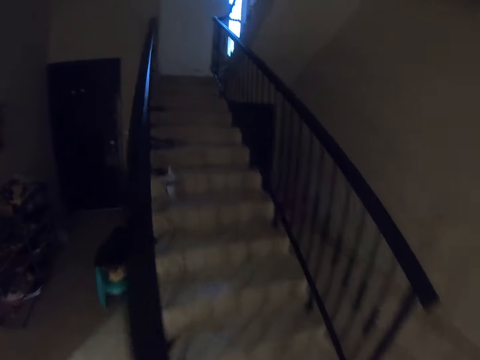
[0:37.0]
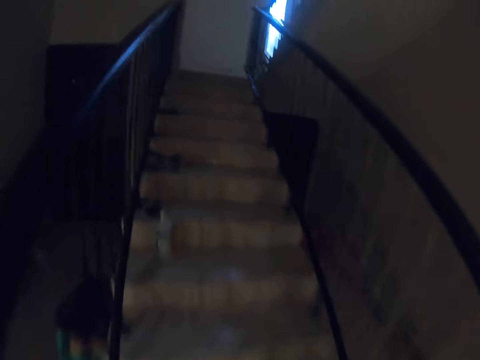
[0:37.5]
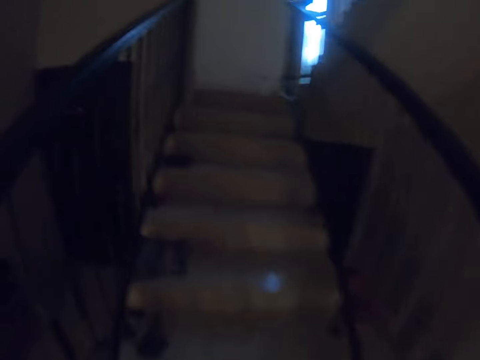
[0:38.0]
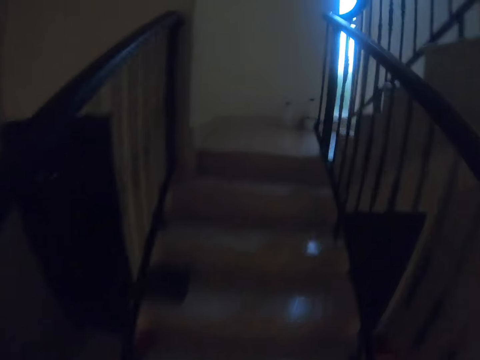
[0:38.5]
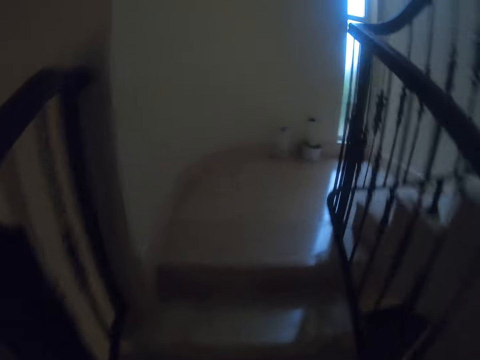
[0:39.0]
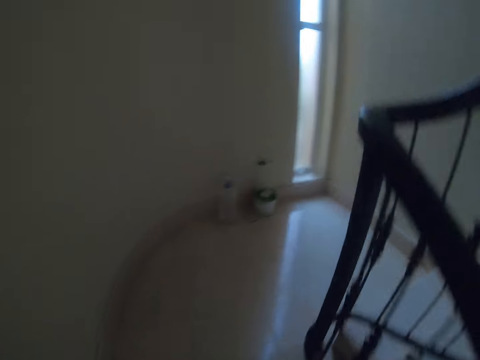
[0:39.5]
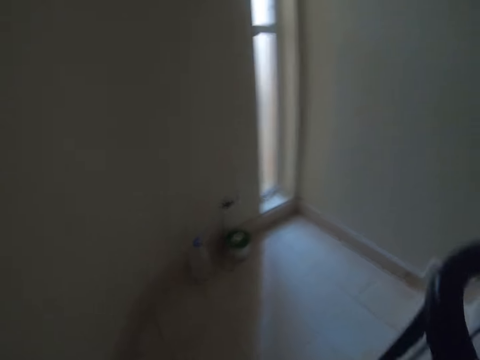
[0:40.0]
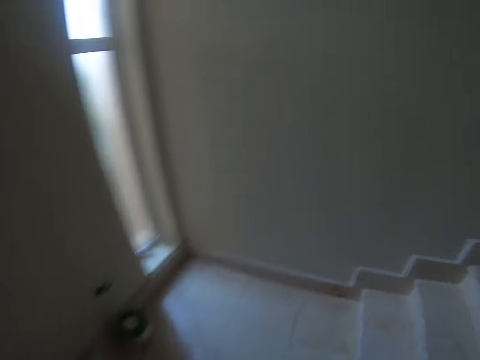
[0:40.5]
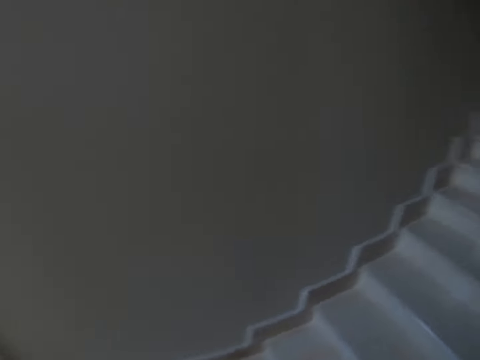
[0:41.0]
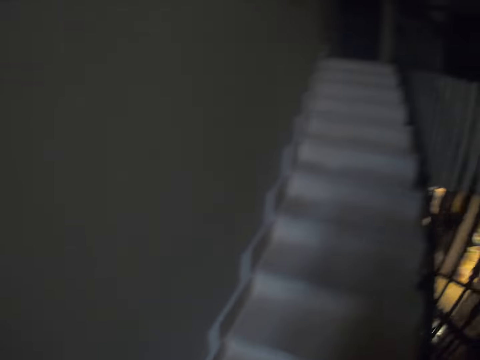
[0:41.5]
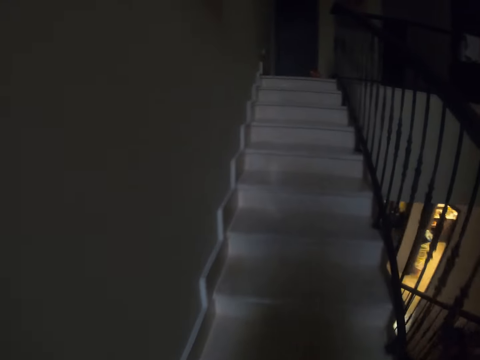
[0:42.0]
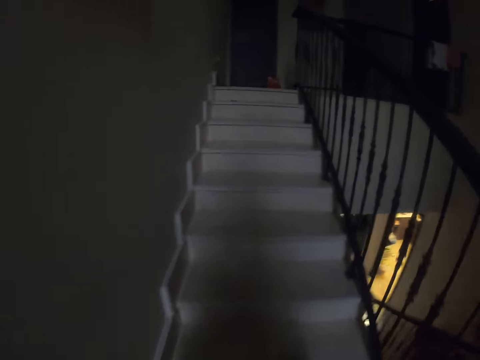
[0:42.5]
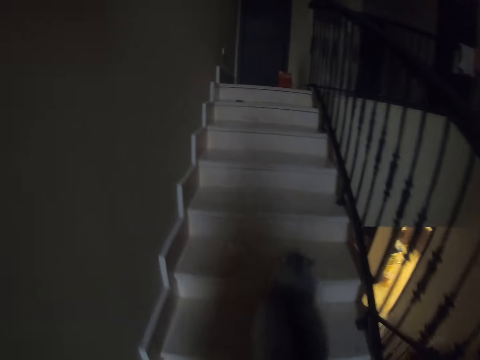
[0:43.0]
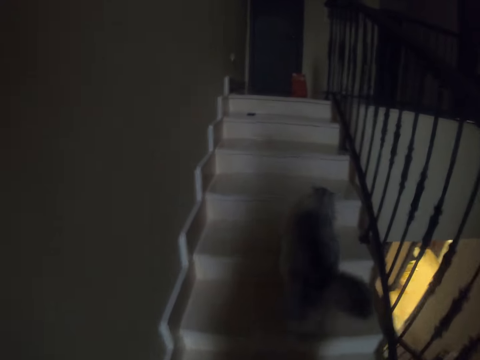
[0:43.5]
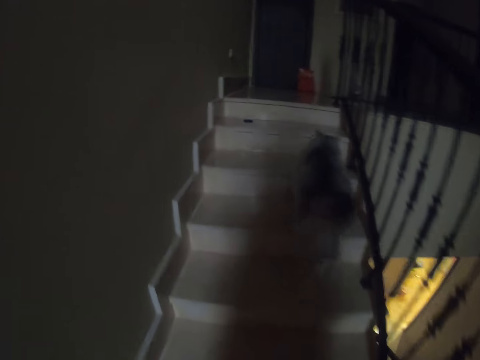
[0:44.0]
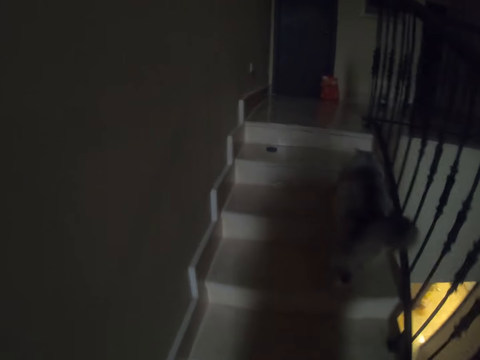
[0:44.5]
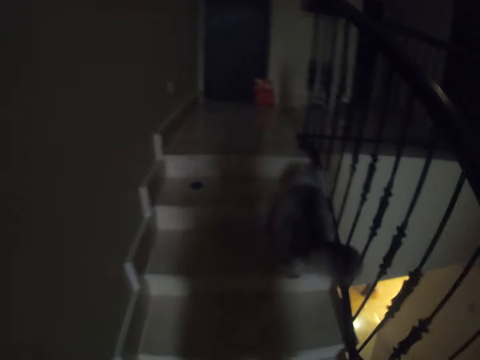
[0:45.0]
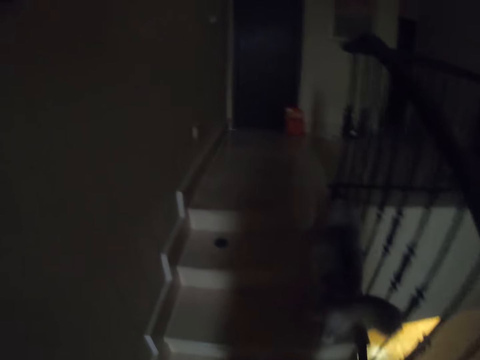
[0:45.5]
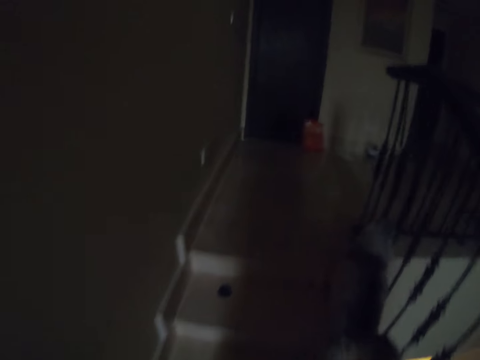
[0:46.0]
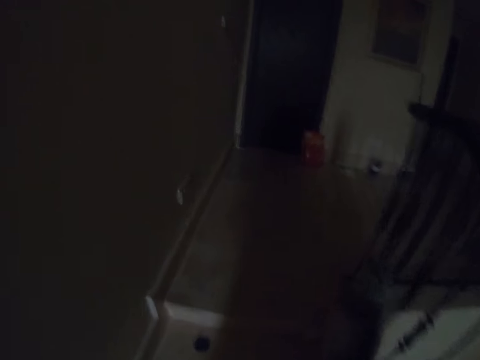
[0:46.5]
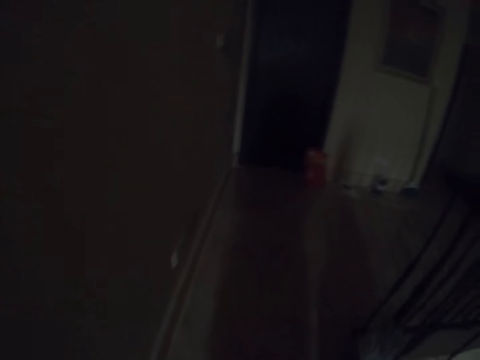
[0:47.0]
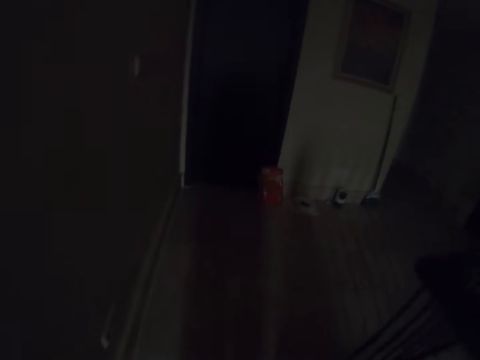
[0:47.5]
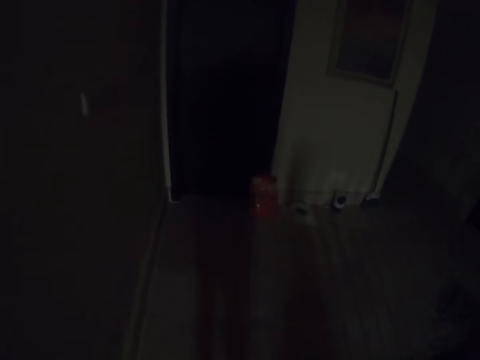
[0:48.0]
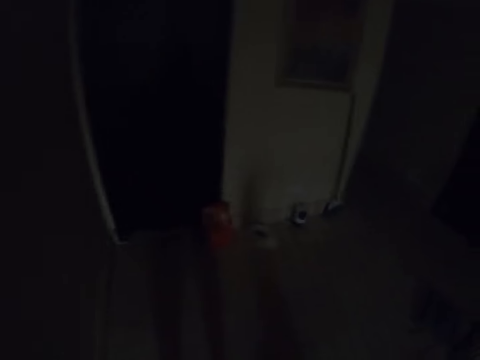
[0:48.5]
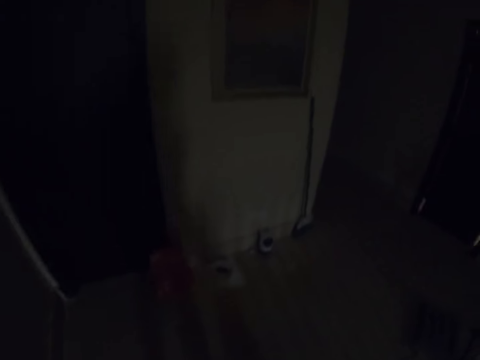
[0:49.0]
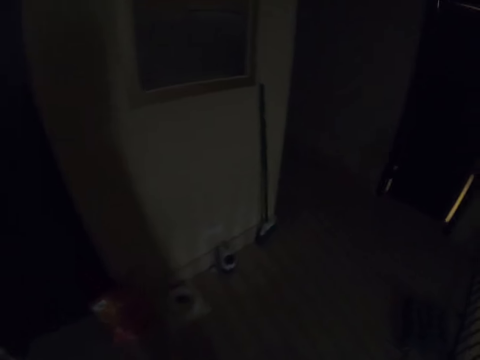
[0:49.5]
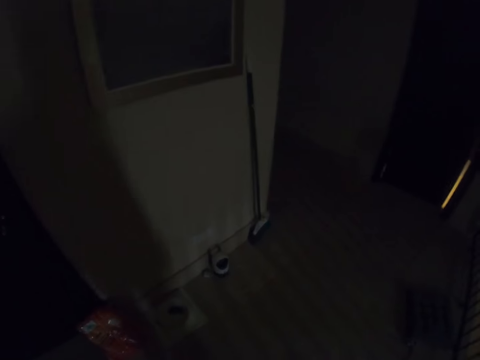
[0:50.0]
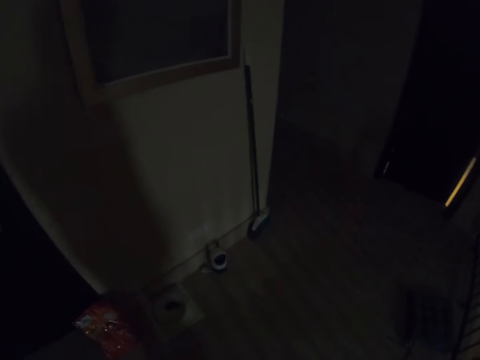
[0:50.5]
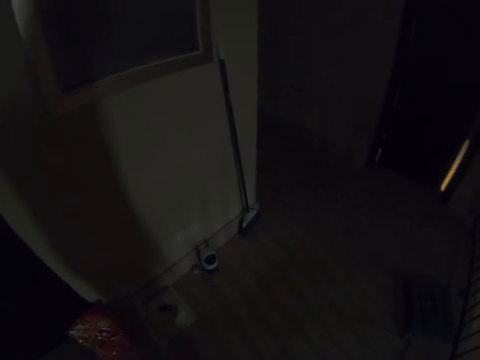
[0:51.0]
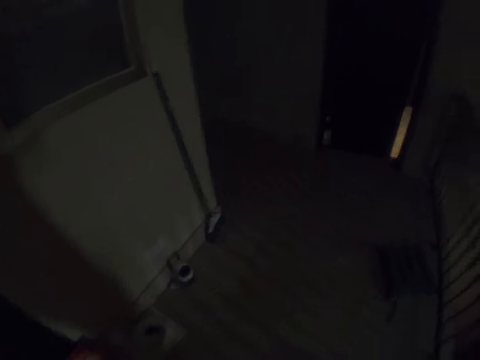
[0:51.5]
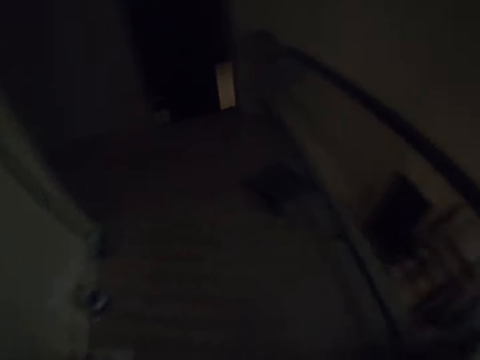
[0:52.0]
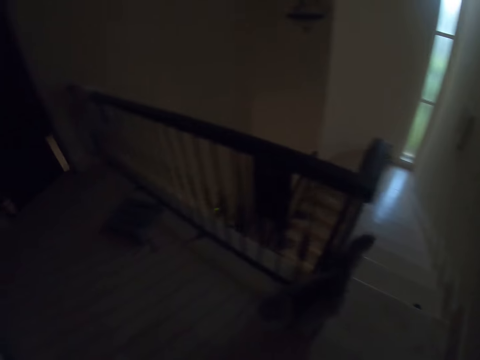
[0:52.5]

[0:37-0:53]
The camera wearer climbs up the stairs. They stare at the cat.
